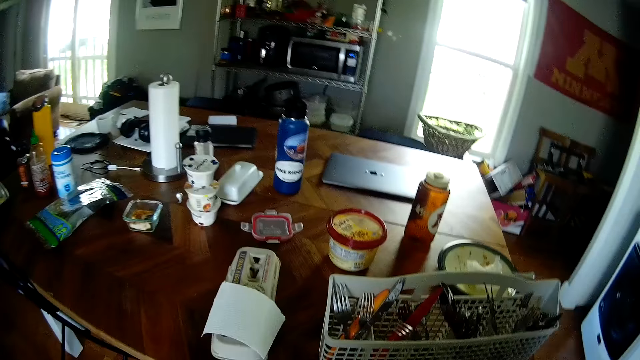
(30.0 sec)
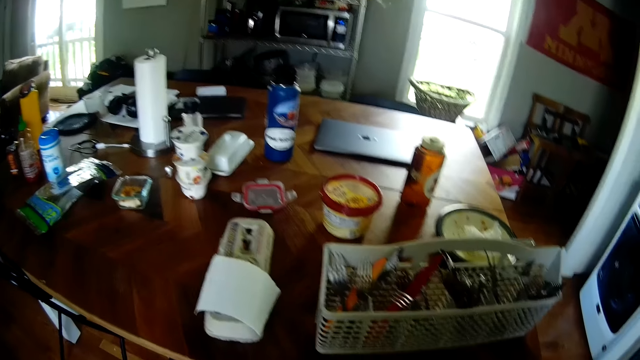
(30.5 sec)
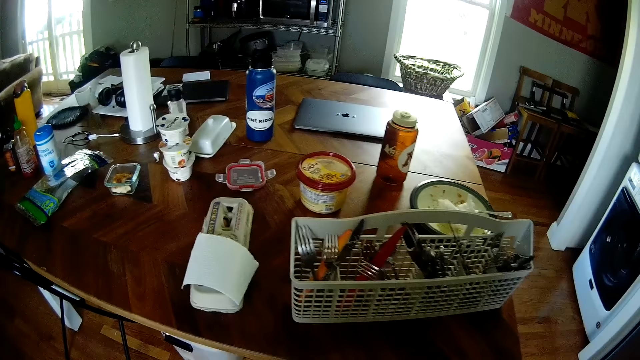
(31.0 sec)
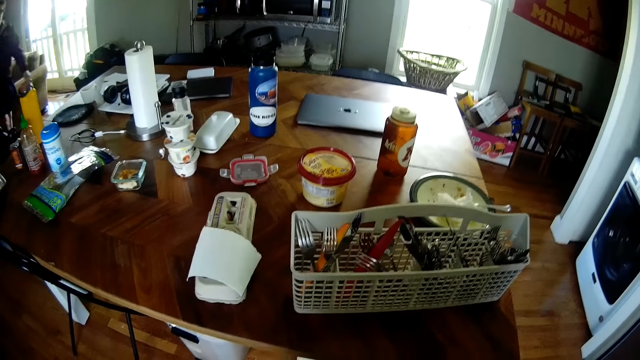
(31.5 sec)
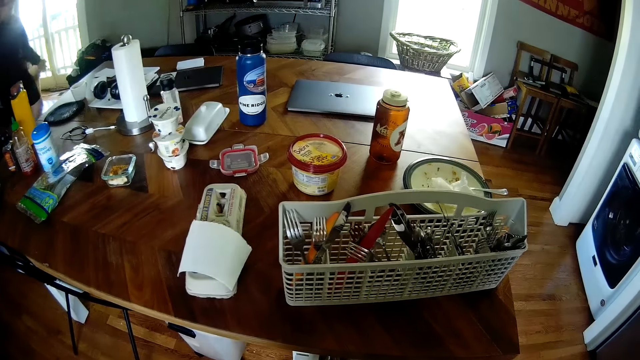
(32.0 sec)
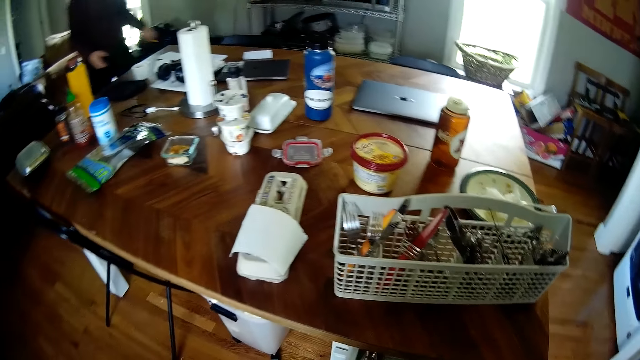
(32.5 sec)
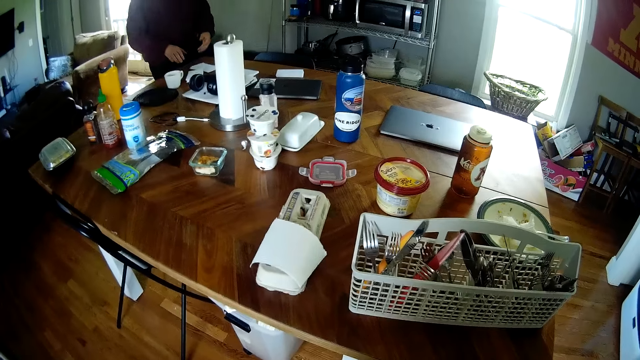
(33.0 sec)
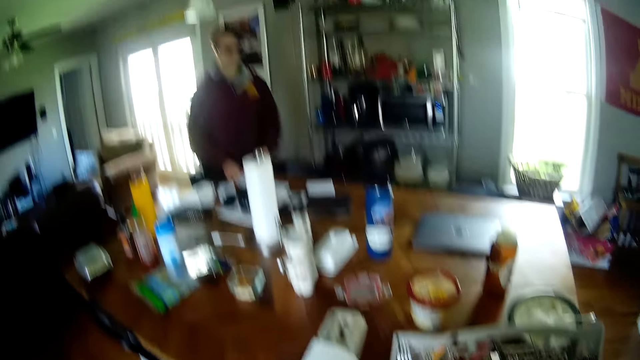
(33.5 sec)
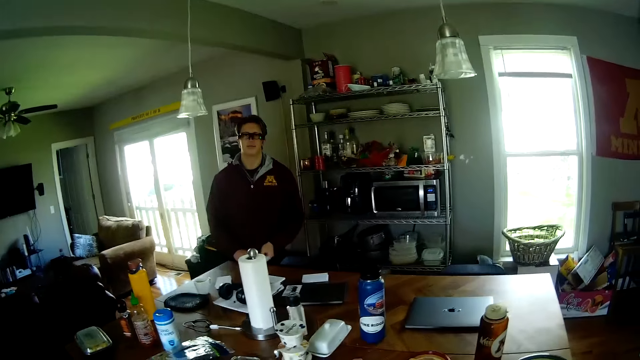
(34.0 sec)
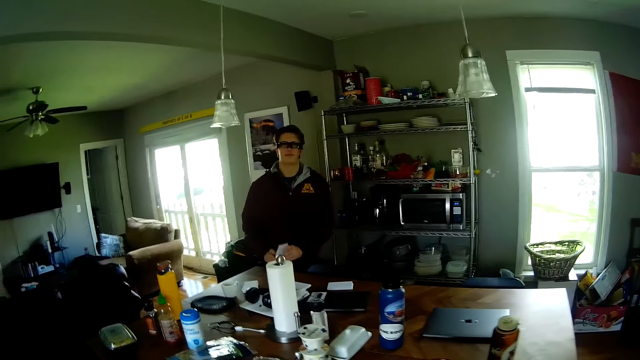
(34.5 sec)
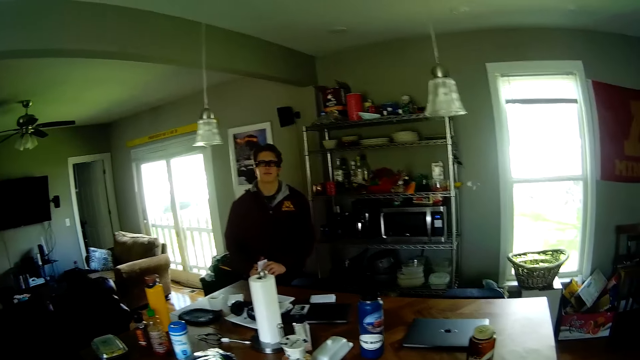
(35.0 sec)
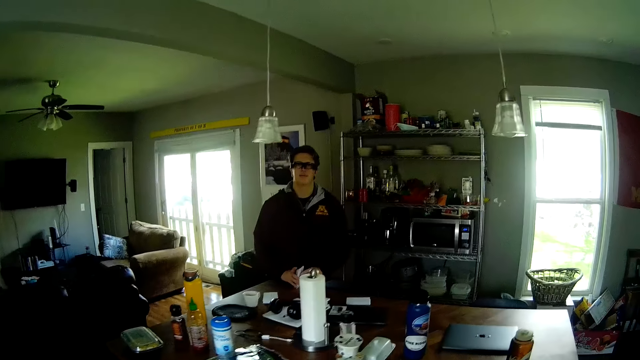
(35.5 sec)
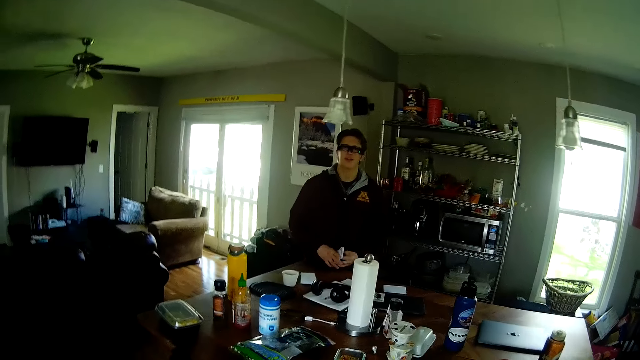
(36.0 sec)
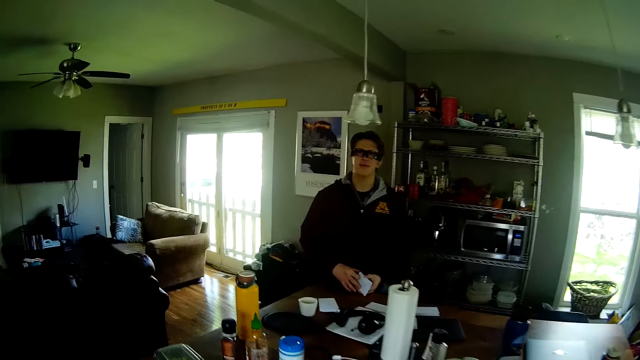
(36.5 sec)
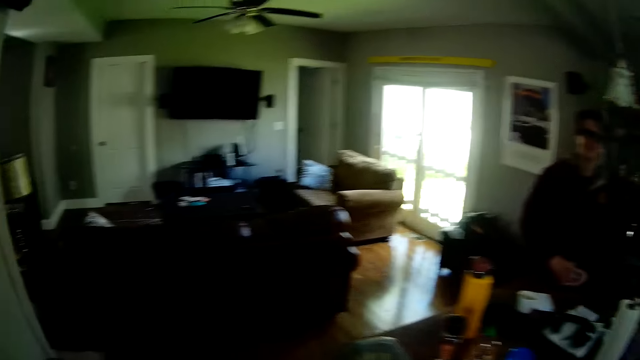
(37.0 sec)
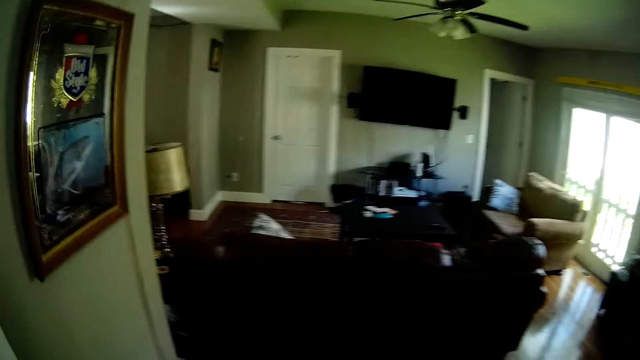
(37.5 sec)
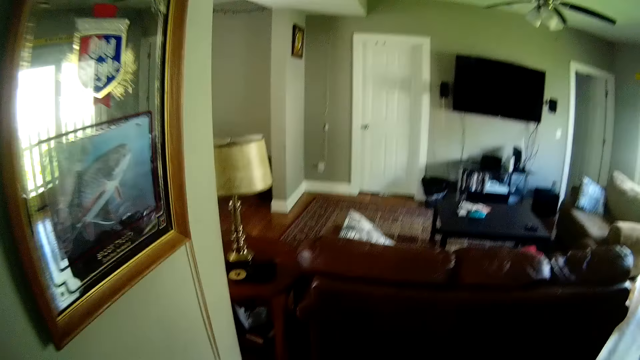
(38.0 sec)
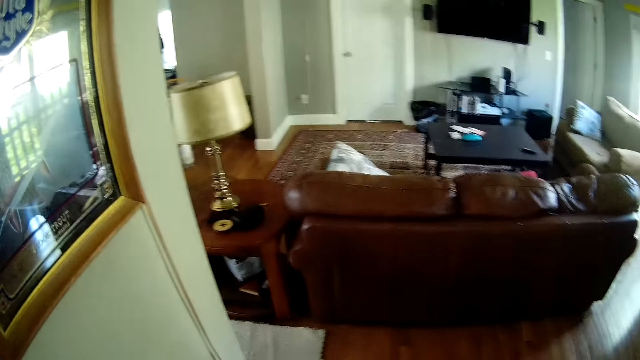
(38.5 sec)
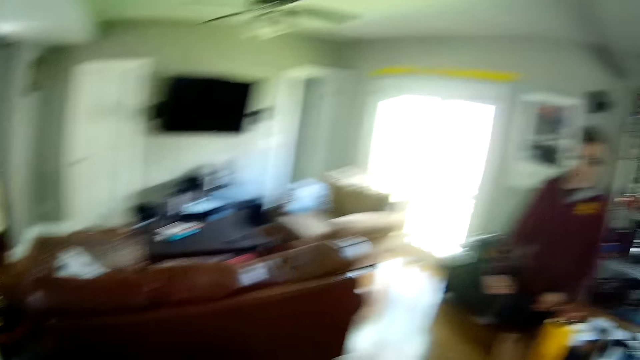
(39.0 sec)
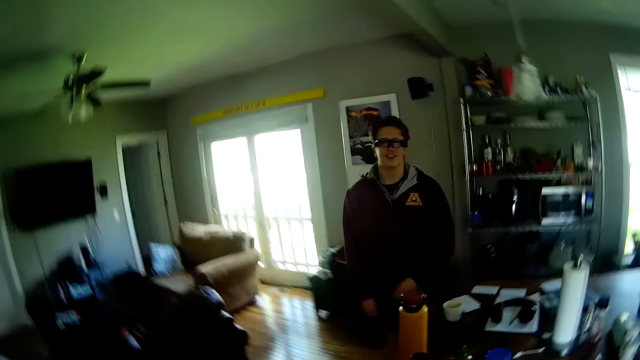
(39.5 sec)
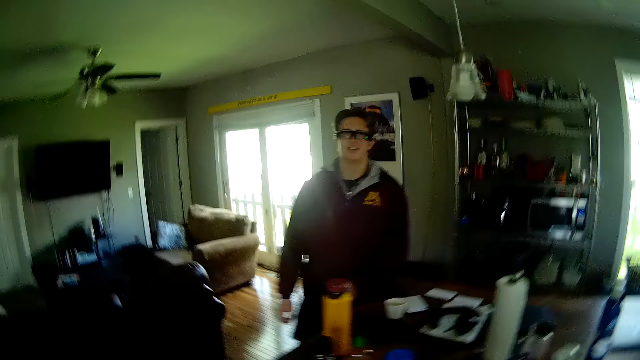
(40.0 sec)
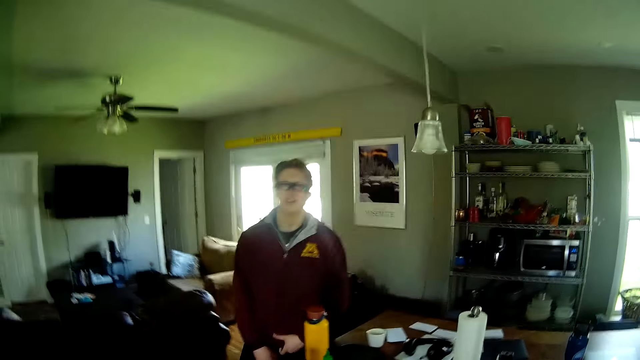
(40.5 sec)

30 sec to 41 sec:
The man walks into the kitchen from the sitting room. The man picks up a paper from the dining table with his right hand. The man holds the paper with both hands. The man converses with the camera wearer. The camera wearer walks in the room. They converse with the man.

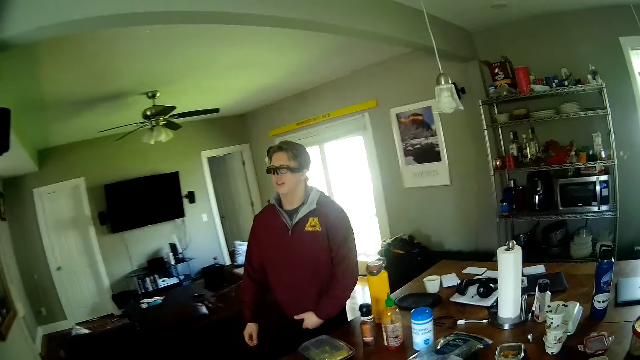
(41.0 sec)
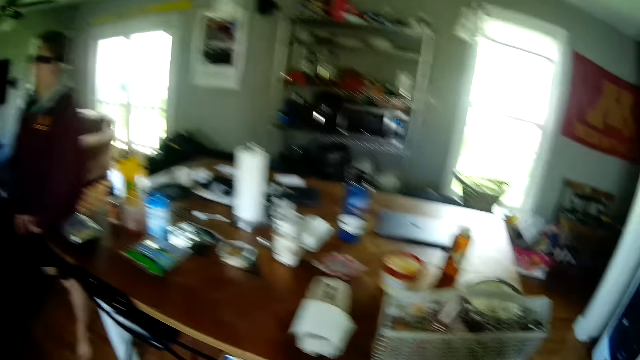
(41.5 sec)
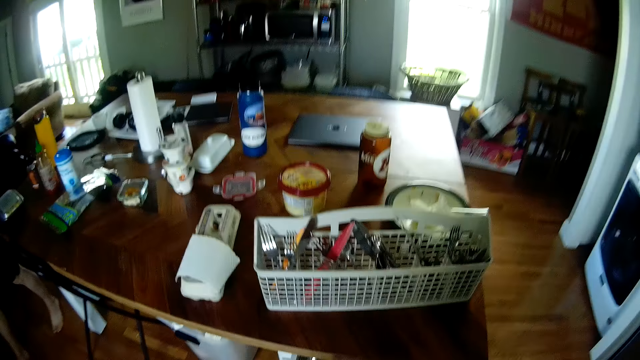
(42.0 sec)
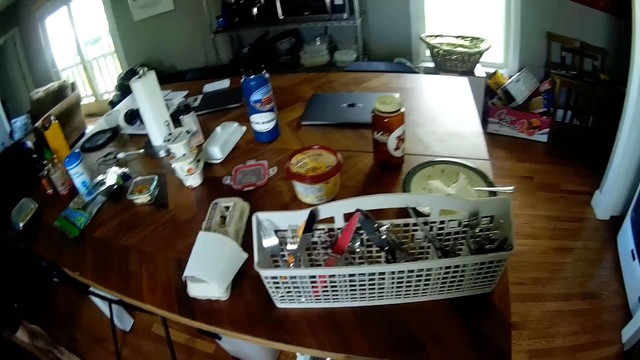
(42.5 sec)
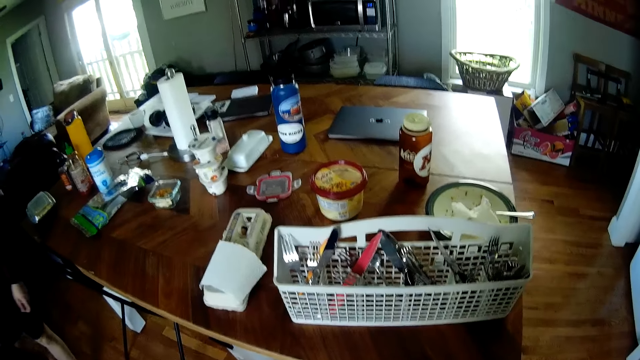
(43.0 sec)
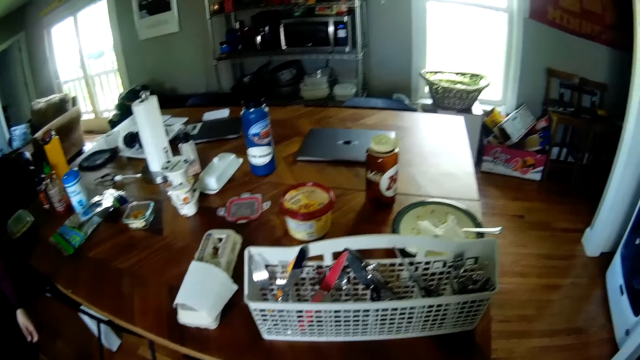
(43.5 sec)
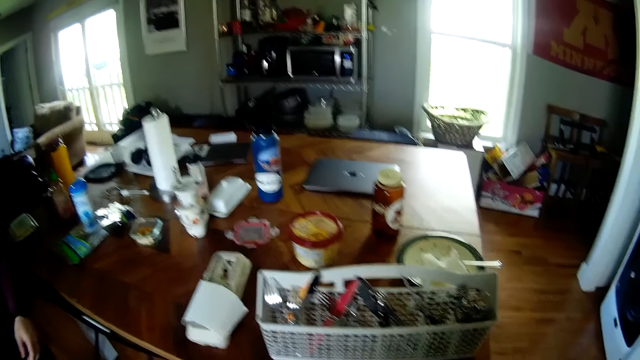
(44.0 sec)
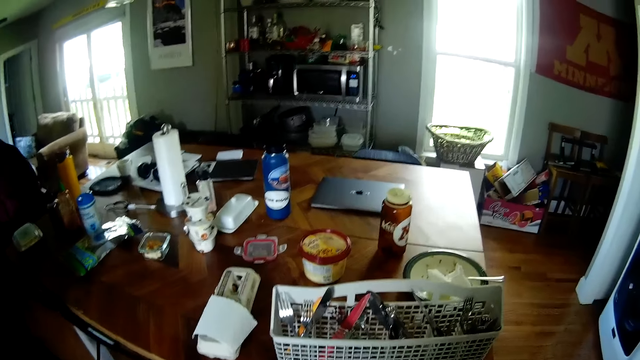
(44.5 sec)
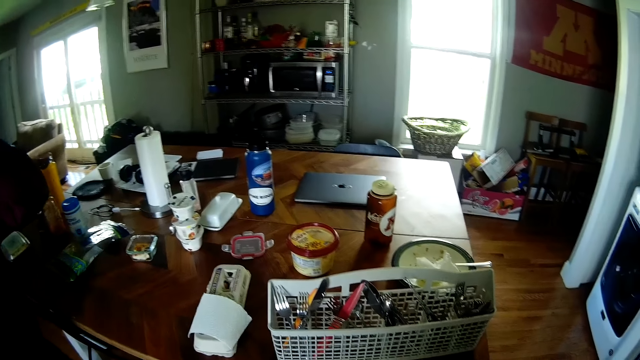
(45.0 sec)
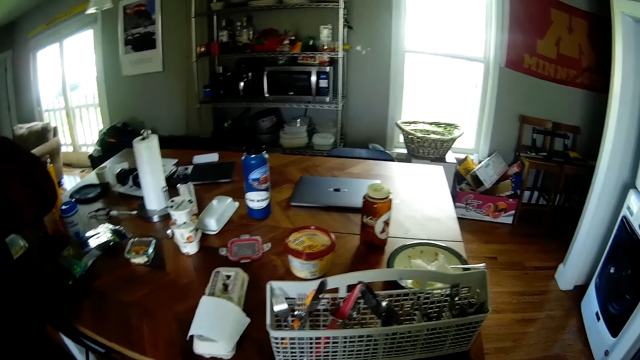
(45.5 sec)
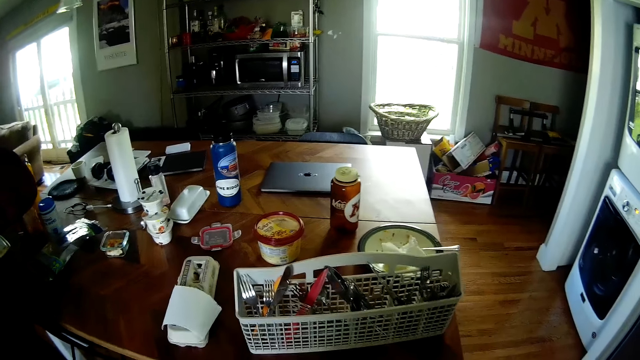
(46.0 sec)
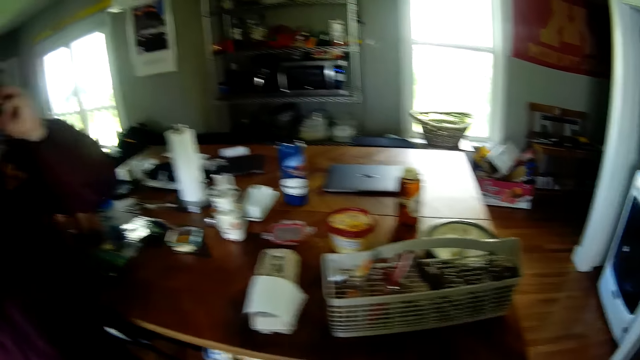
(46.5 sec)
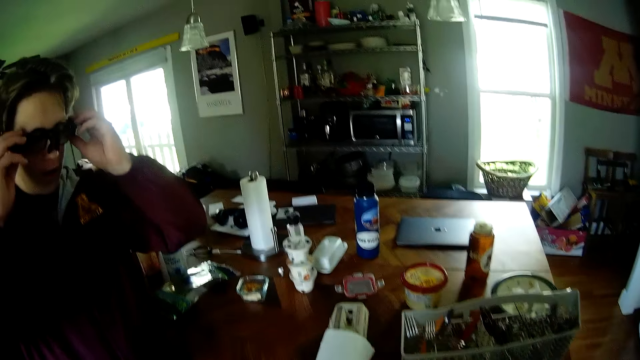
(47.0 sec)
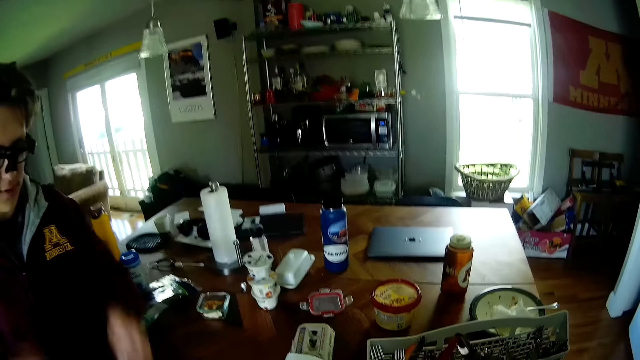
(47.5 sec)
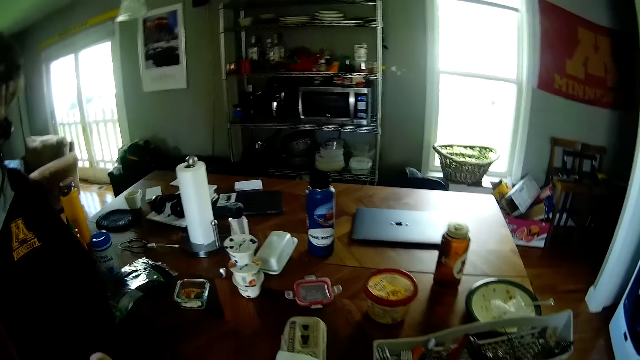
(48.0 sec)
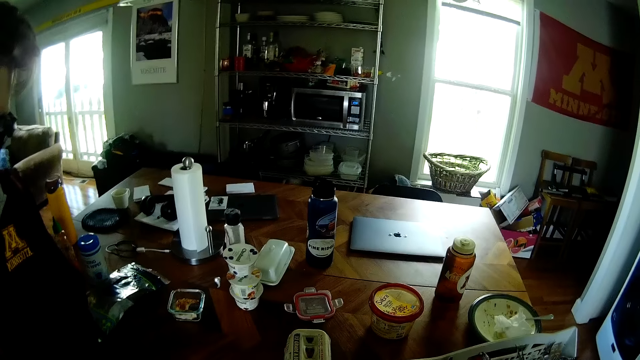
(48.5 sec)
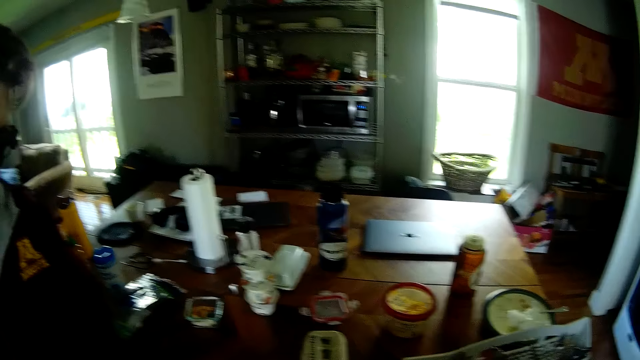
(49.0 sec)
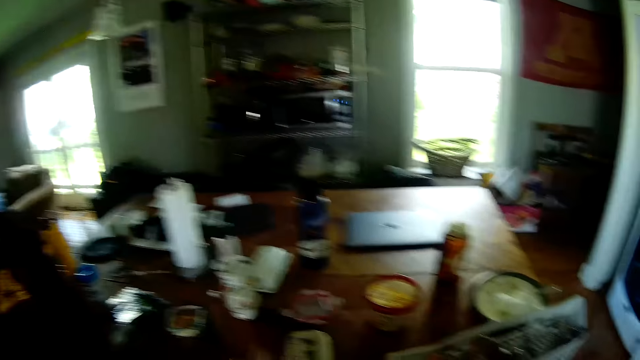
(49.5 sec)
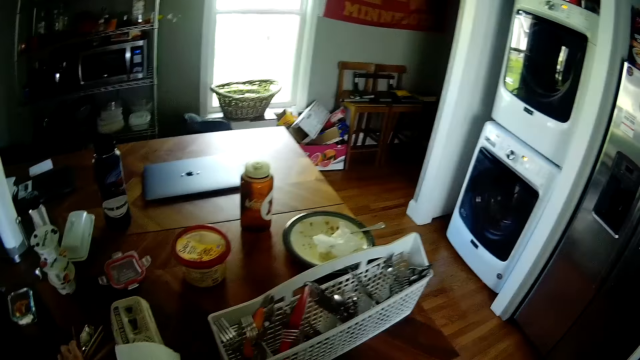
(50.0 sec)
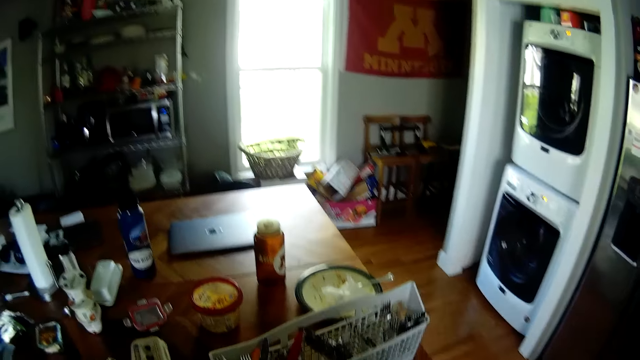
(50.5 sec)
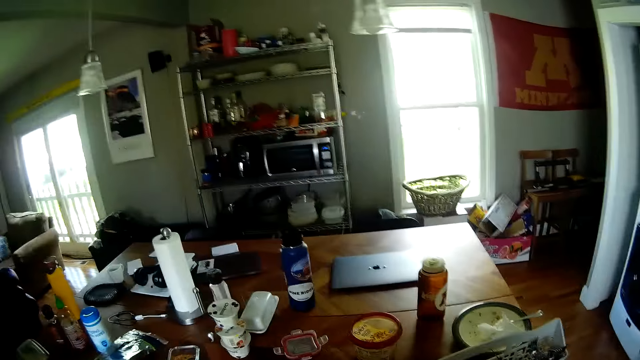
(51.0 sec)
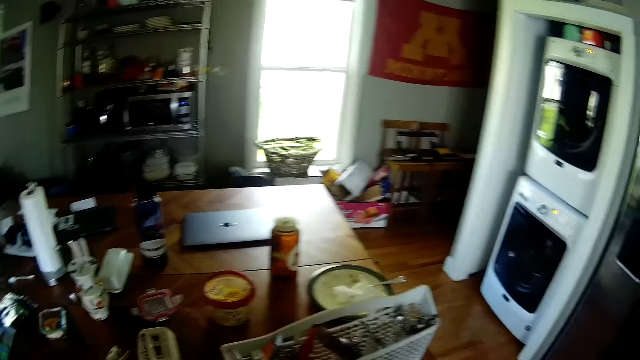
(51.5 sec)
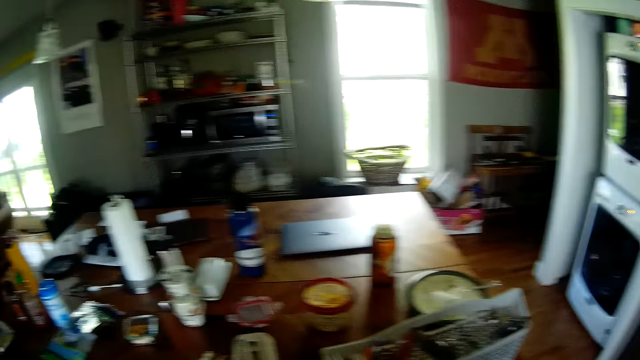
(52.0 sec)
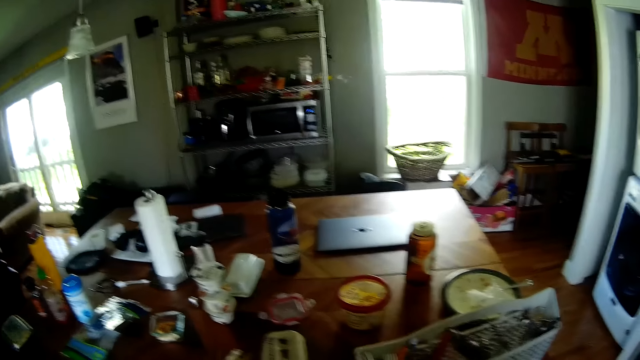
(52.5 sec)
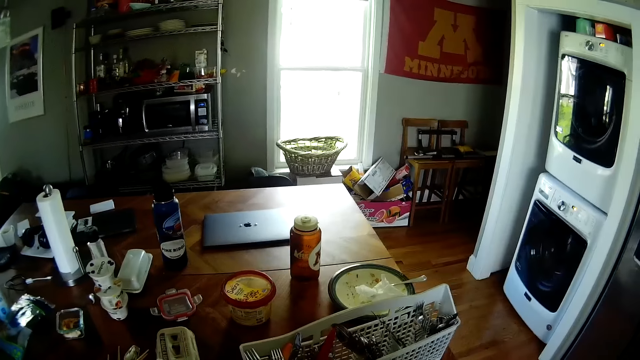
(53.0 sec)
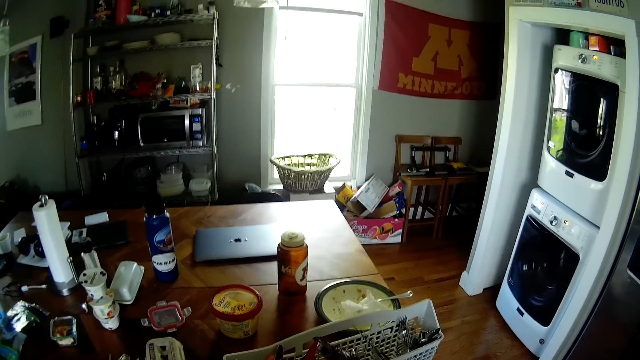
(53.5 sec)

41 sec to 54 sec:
The camera wearer looks around. They converse with the man. The man adjusts his glasses with his left hand. The man adjusts the camera. The man adjusts his glasses with both hands. The camera wearer converses with the man. They search in a drawer. The man converses with the camera wearer. The camera wearer converses with the man. They search in the drawer.
